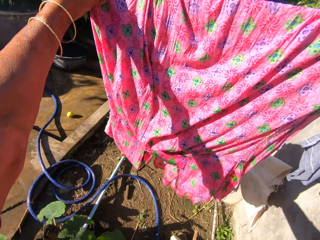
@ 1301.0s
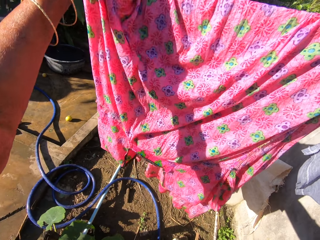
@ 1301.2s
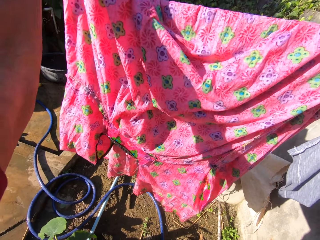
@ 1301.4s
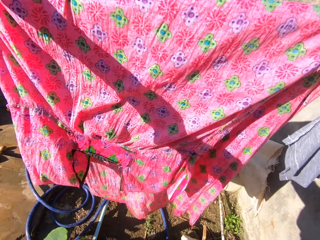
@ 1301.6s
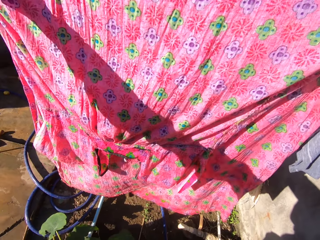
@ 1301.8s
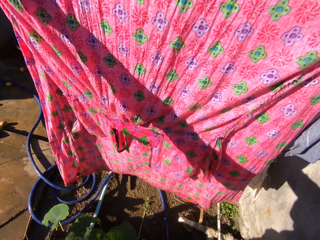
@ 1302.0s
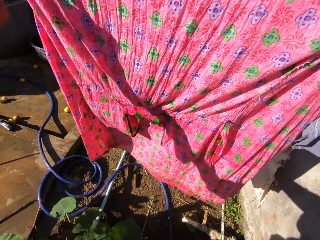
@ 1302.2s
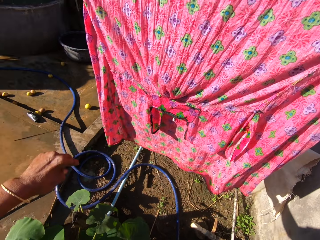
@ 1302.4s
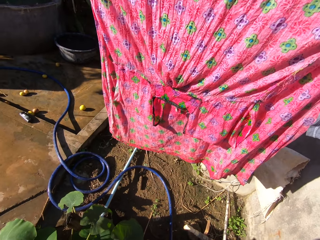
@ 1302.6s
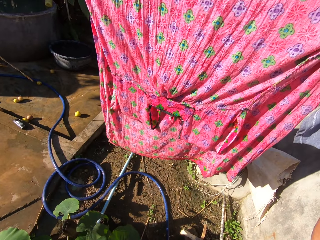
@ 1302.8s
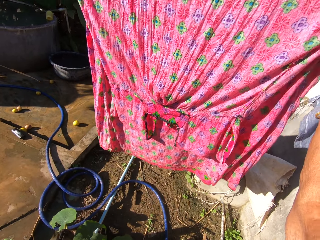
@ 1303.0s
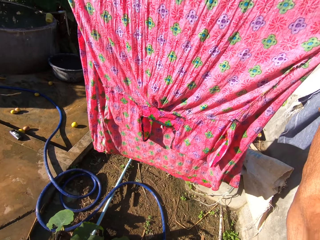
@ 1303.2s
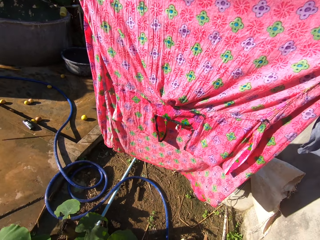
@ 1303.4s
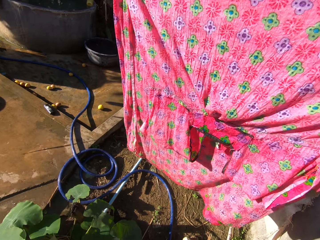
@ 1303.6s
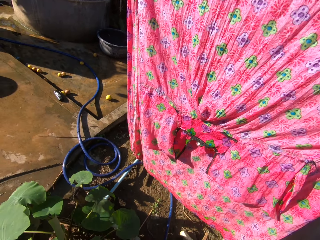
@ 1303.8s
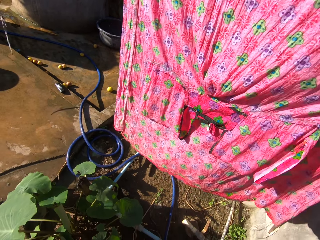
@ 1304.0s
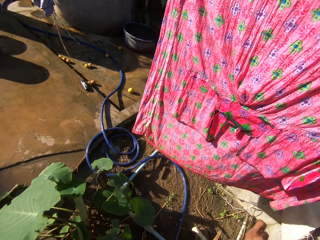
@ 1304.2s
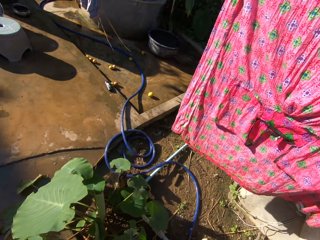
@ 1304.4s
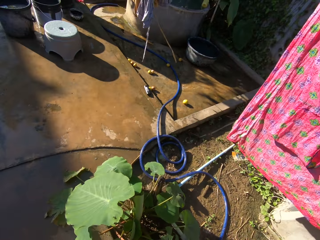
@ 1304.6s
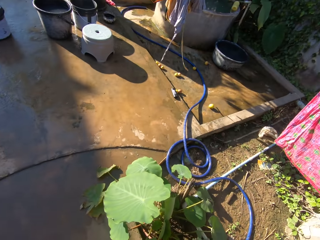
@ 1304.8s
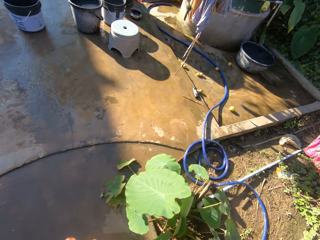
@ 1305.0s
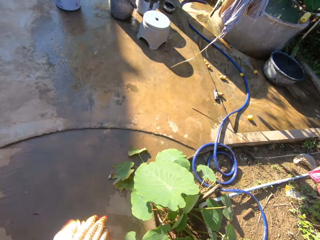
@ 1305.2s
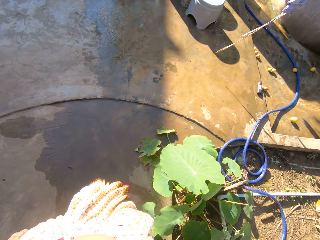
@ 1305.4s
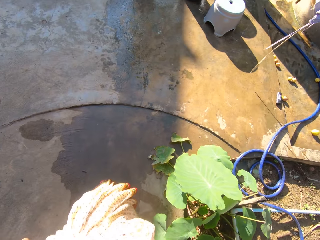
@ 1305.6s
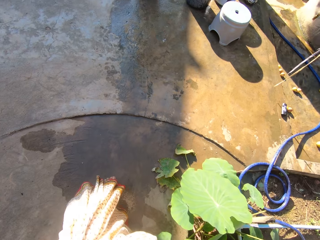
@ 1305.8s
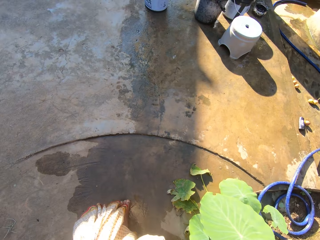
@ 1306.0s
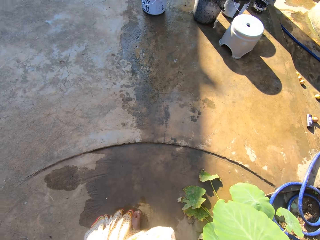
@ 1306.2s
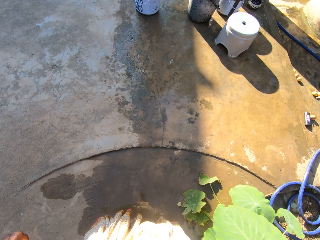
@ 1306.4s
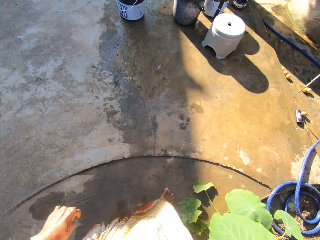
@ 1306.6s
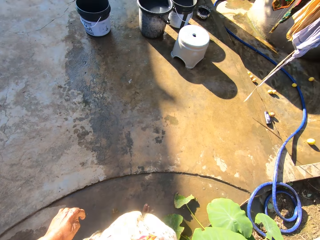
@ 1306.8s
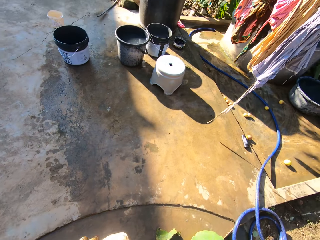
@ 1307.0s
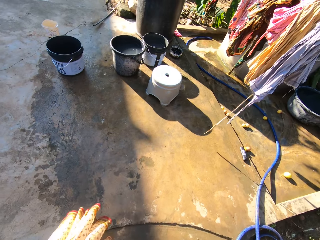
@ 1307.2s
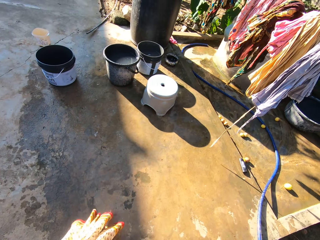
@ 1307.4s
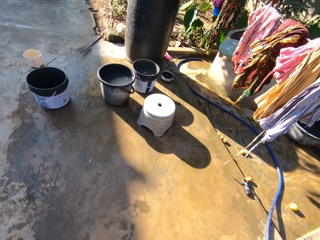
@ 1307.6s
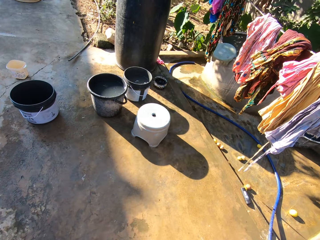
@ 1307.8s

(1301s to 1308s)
The camera wearer walks around the compound.

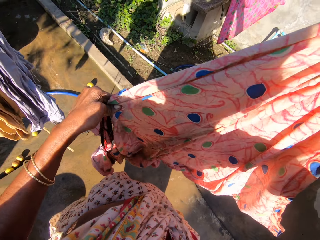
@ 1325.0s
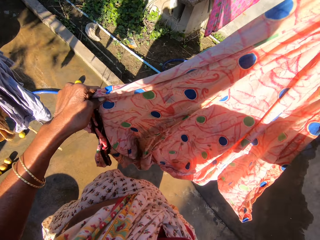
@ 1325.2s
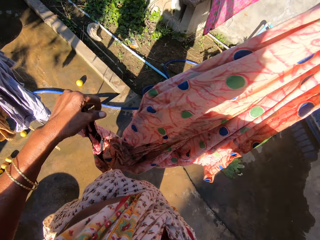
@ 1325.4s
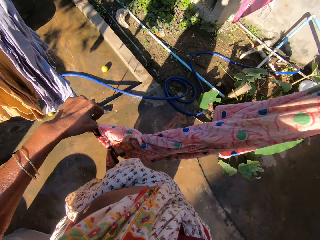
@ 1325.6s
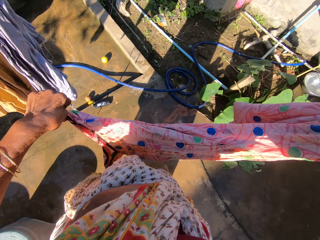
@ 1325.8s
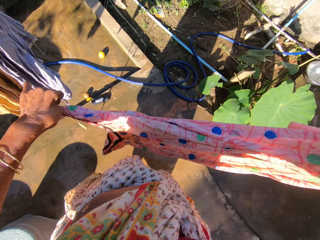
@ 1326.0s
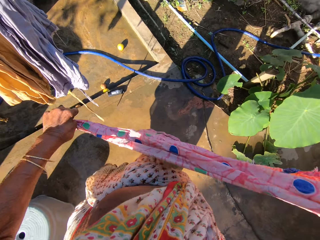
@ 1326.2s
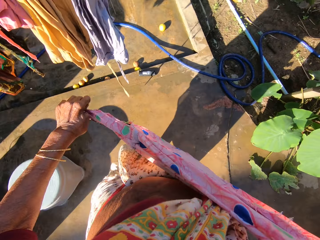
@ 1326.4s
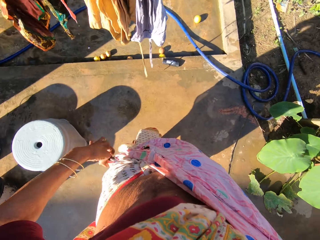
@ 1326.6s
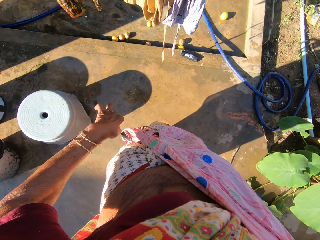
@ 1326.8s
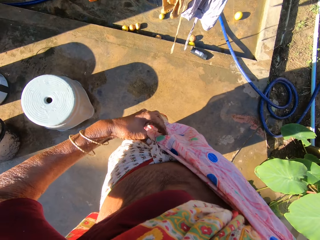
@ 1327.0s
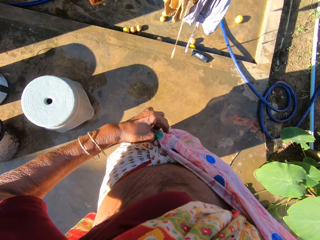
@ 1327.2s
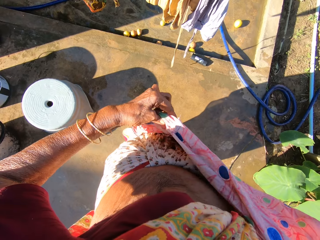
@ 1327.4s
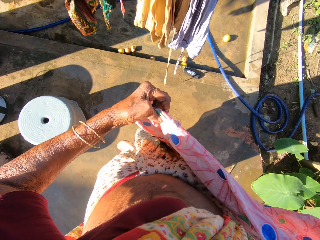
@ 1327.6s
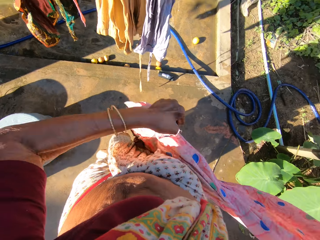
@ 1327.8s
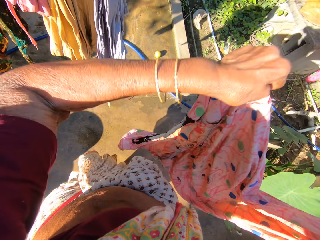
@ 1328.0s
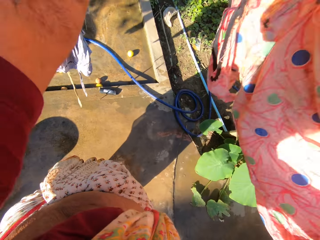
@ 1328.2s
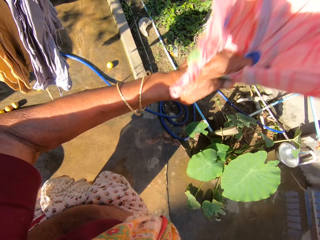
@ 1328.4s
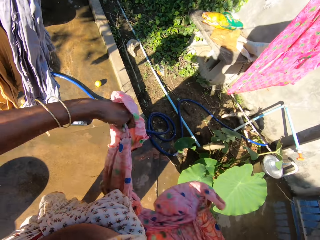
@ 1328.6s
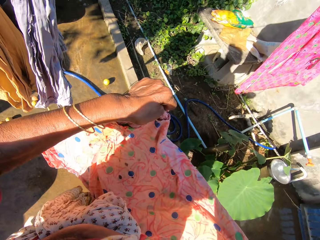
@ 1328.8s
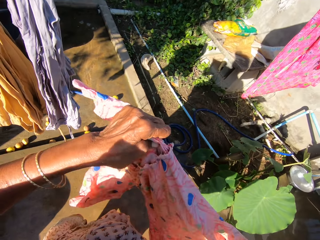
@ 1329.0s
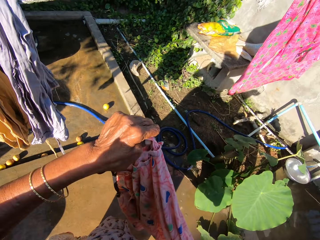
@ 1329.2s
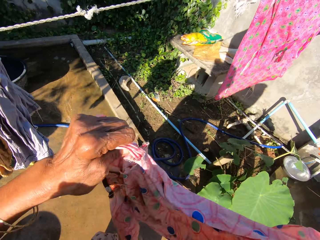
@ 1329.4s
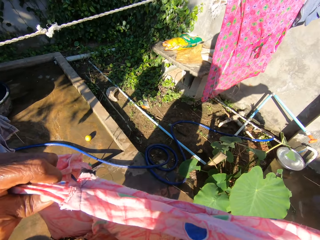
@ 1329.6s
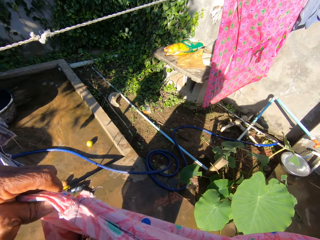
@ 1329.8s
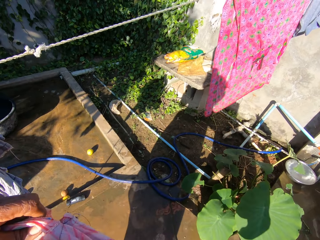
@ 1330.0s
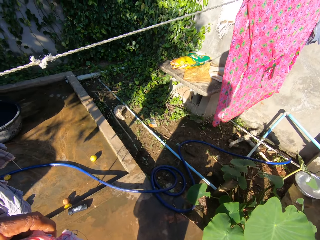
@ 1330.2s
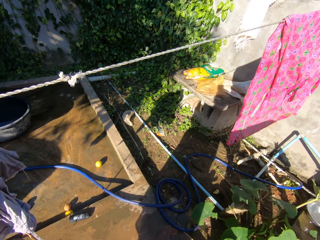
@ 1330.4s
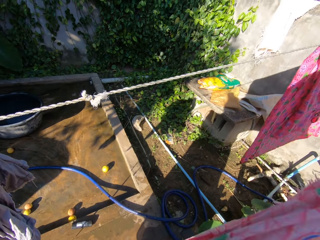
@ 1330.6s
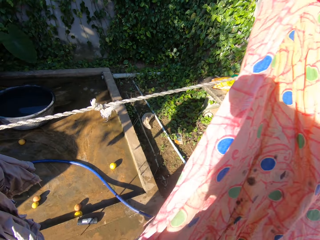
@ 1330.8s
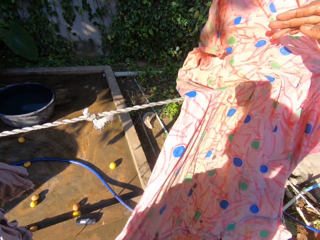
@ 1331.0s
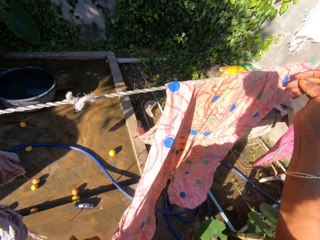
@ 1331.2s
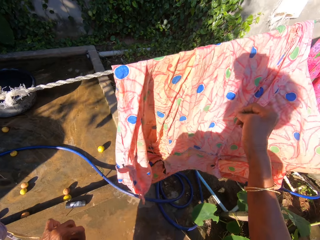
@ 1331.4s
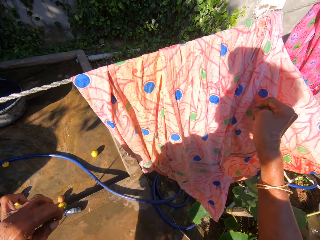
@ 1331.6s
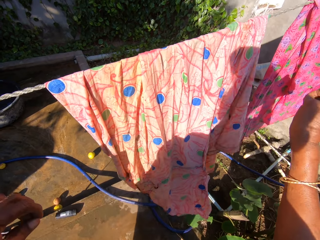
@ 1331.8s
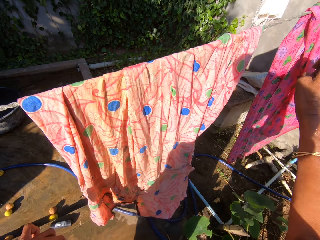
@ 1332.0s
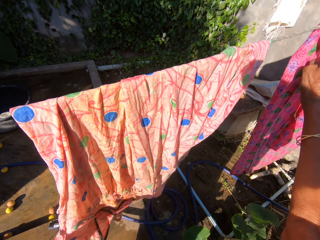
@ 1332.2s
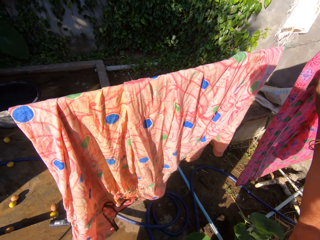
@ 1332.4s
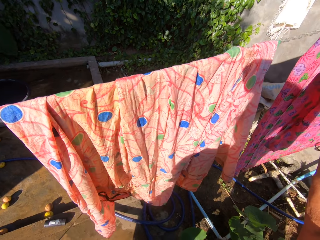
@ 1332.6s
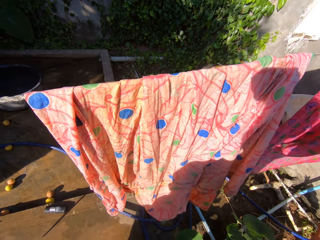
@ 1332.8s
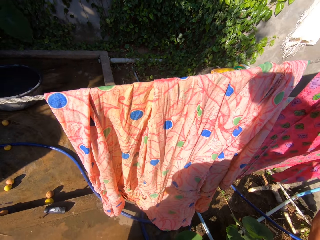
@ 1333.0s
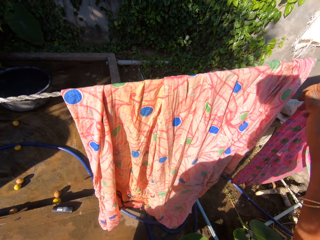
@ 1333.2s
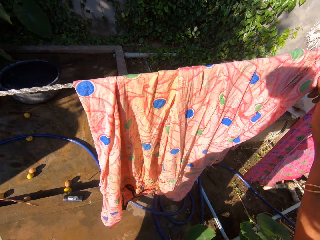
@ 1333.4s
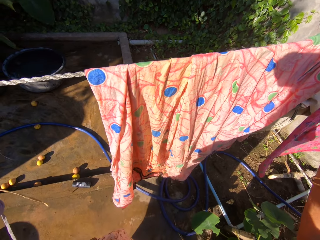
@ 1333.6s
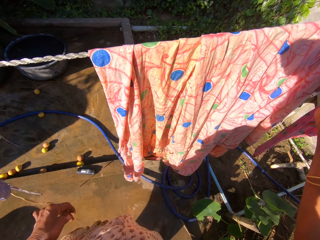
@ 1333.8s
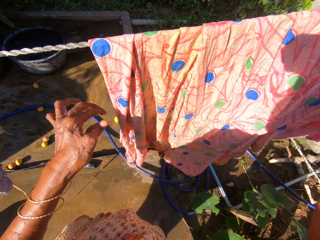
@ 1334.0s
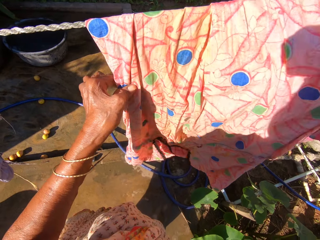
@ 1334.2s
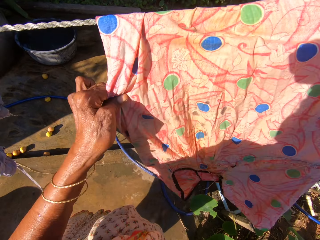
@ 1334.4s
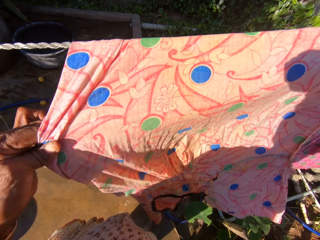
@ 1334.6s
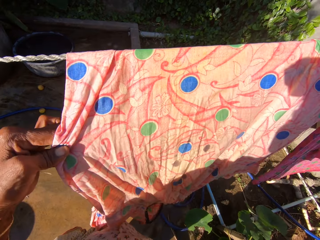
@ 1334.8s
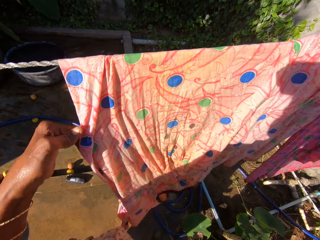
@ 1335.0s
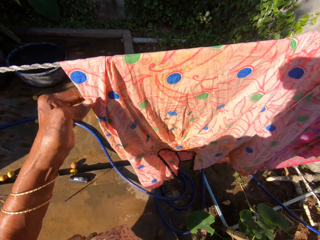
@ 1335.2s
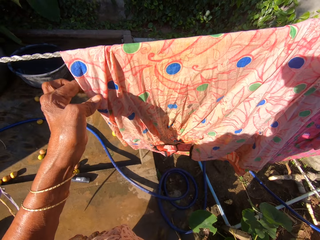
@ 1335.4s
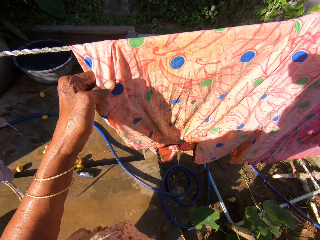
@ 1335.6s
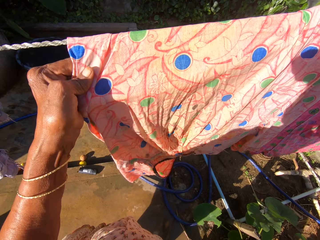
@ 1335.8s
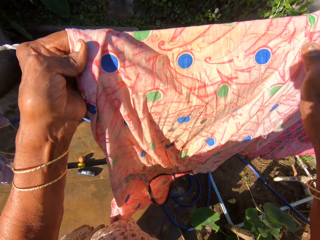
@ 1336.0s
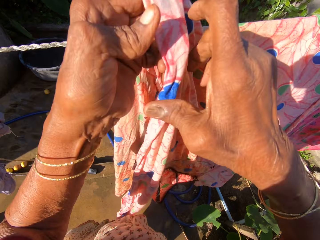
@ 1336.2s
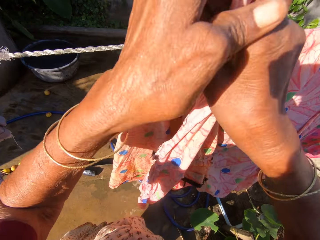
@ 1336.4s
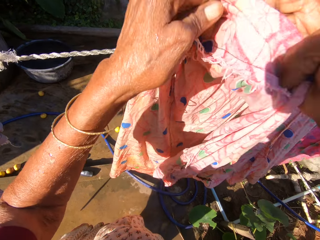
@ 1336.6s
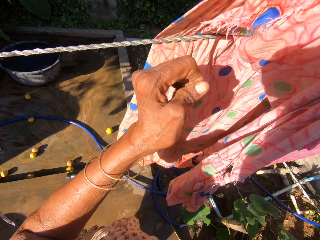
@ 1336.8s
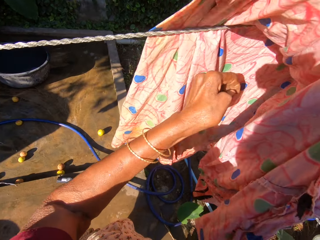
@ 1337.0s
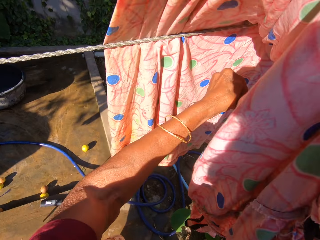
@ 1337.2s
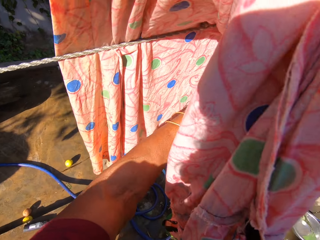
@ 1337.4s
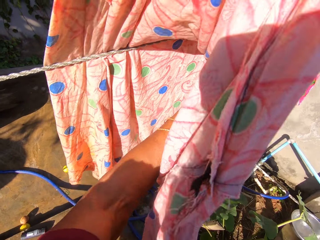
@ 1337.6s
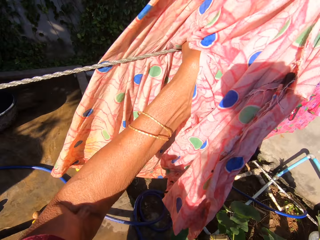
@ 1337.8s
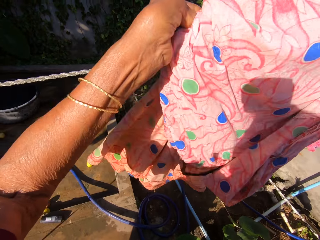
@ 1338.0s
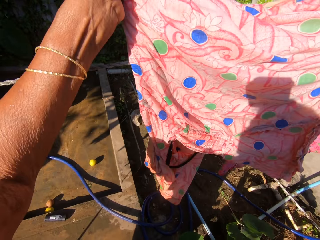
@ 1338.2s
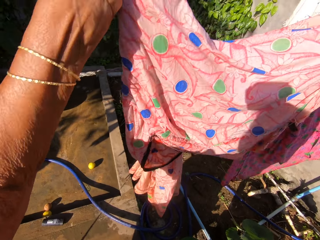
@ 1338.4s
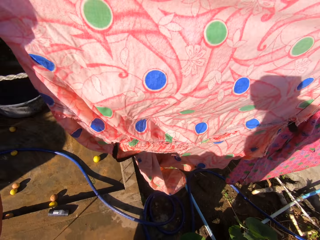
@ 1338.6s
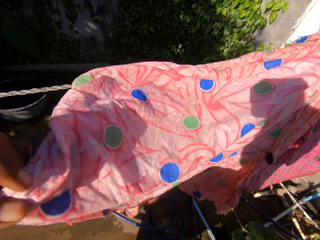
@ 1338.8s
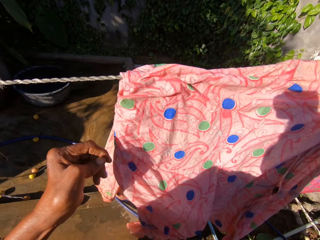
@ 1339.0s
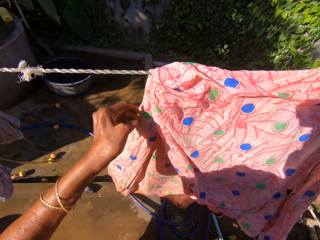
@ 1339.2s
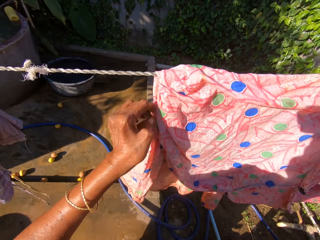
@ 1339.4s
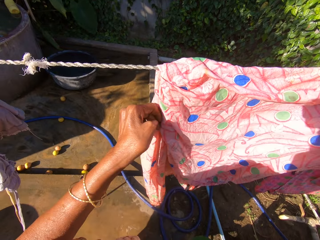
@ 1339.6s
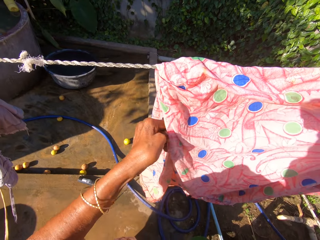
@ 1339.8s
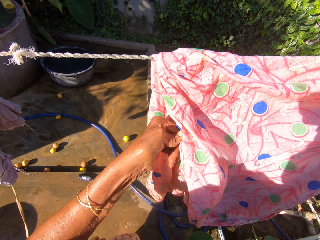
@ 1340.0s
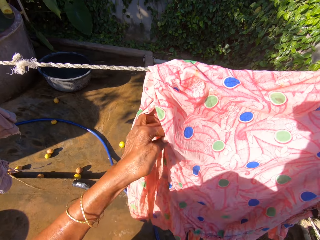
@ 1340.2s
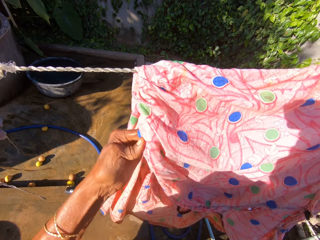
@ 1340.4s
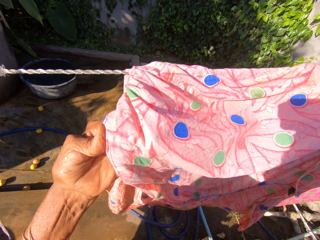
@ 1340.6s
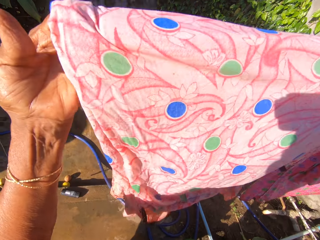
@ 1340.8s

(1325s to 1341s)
The camera wearer holds up the dress against his waist. He shakes the dress. He stretches the cloth. He hangs the dress on the hanging line. He straightens the dress. He turns the dress to the other side.
